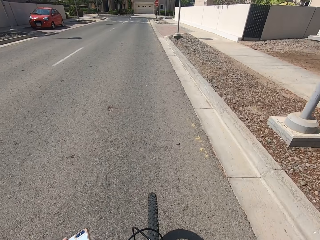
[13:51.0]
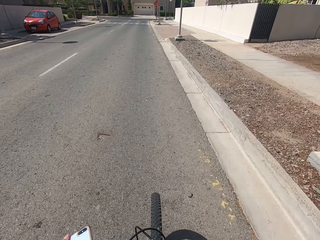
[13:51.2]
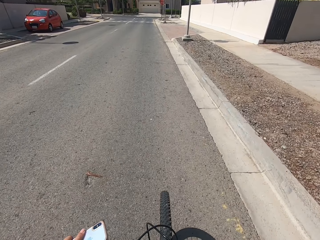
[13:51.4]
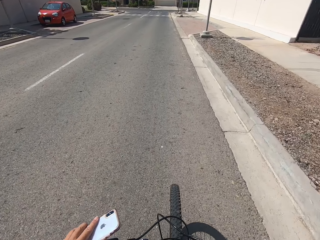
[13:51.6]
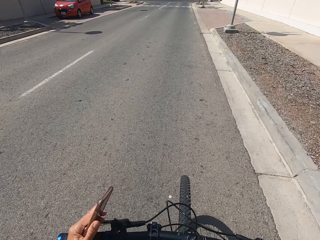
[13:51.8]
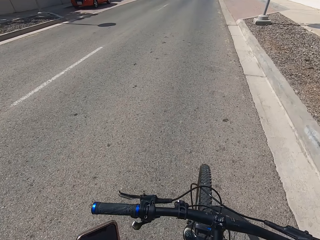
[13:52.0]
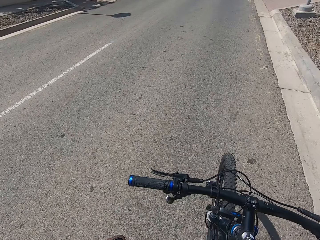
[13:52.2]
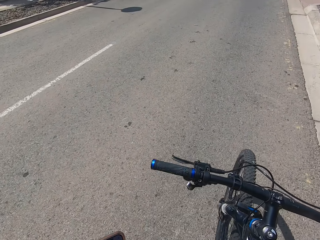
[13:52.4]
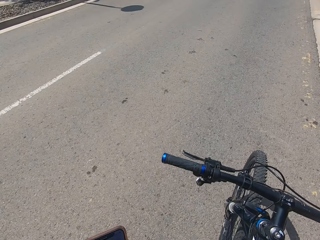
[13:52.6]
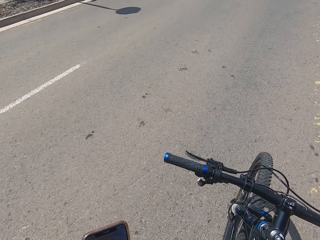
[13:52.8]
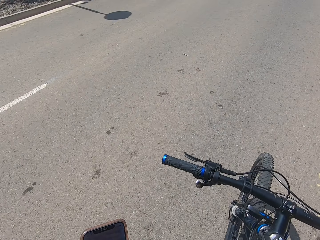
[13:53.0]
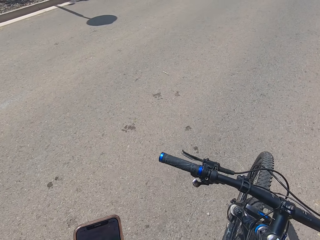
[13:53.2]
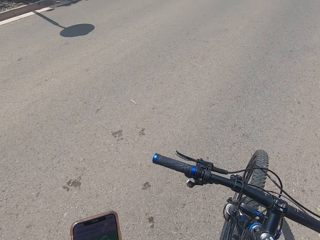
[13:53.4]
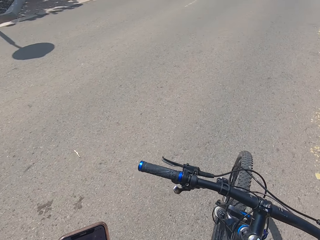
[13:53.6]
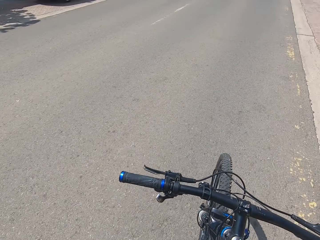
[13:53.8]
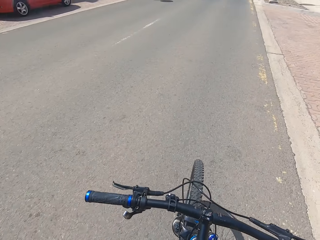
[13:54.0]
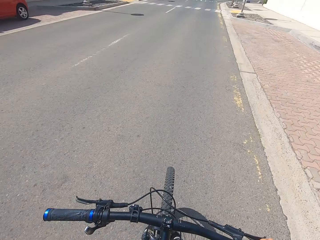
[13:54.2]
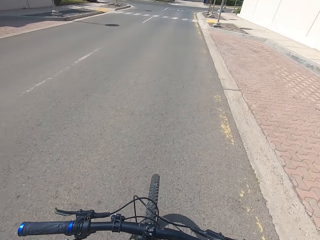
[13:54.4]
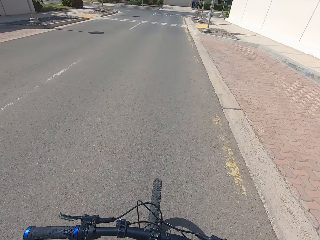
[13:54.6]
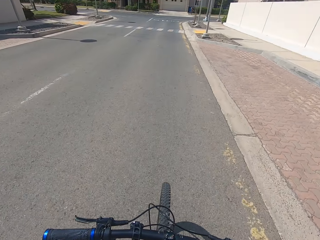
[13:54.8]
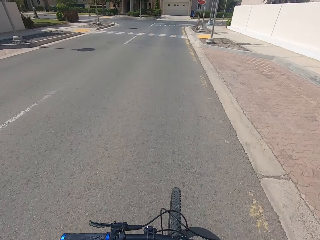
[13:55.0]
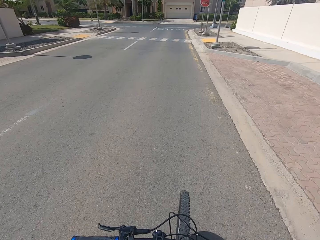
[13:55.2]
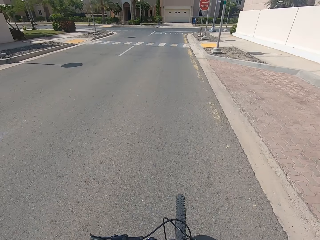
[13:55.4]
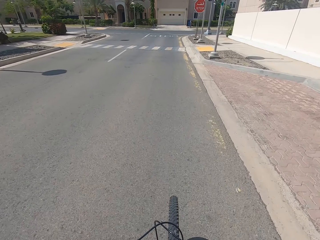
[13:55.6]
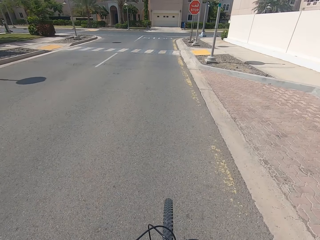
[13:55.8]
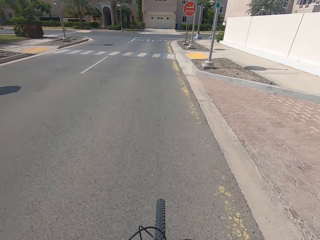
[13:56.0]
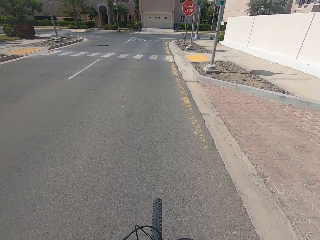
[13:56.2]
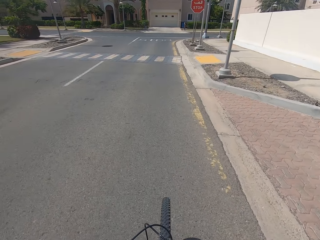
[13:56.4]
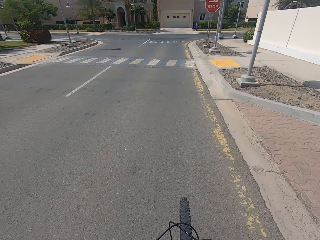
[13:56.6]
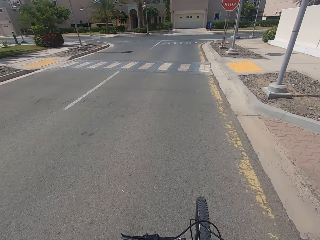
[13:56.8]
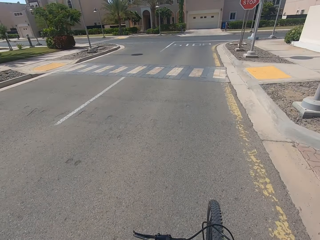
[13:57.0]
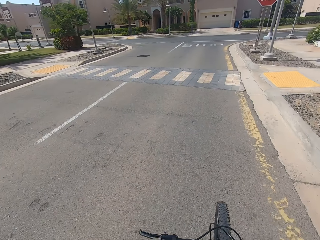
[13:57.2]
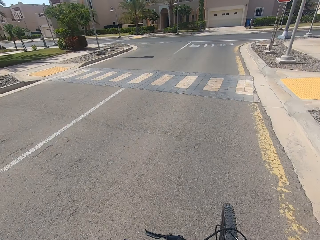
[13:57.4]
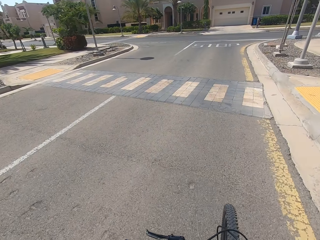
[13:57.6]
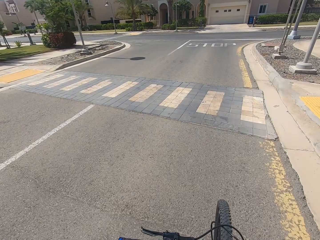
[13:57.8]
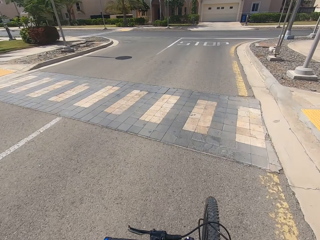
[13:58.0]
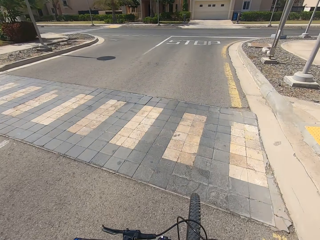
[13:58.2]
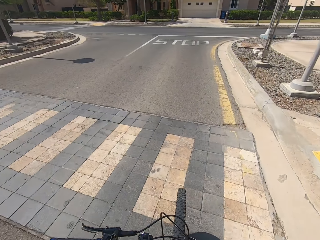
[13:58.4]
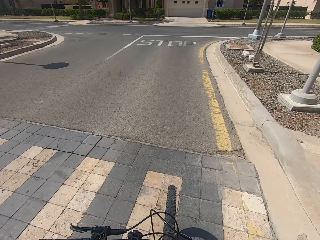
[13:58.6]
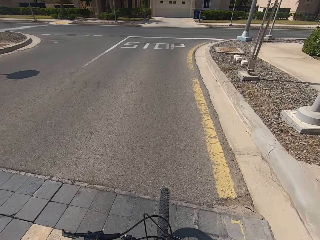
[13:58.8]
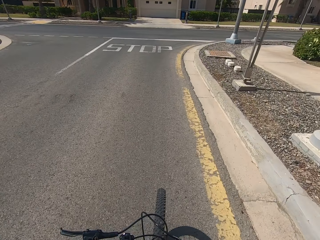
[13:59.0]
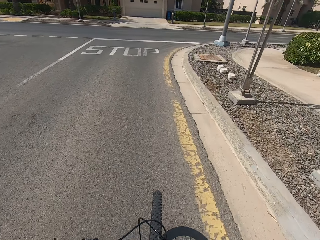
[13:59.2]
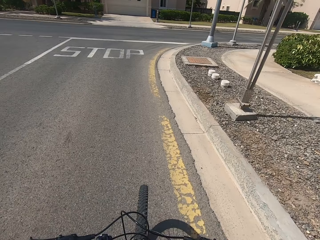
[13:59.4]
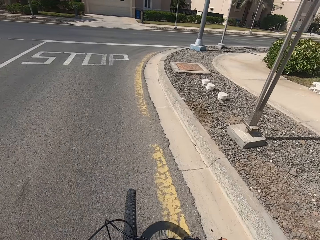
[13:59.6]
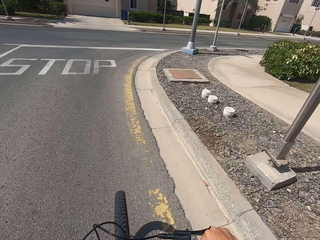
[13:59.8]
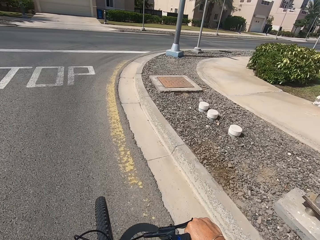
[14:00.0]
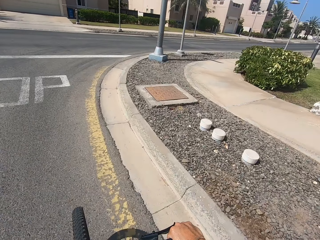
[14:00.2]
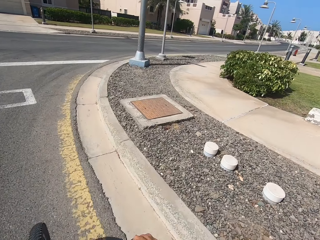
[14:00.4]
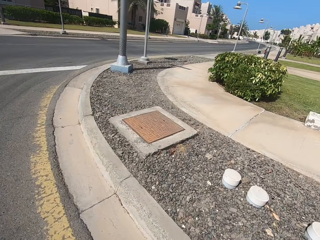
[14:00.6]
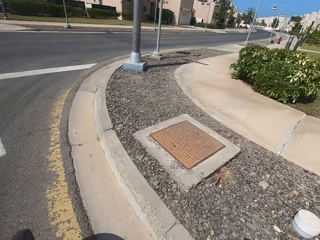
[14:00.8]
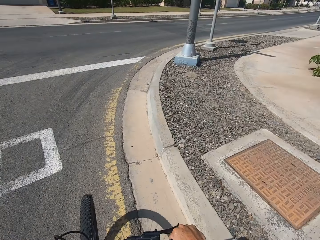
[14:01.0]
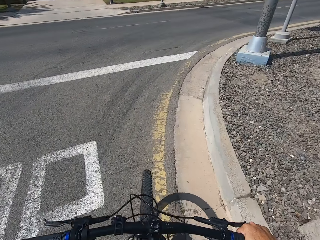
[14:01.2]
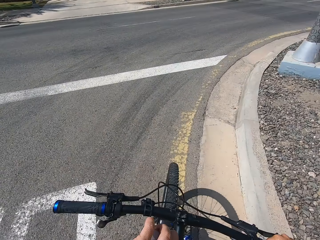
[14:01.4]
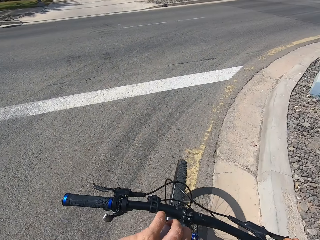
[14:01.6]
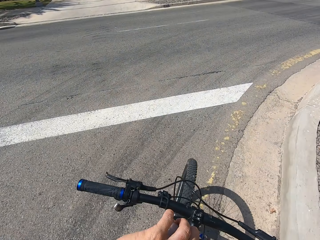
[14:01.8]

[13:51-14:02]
The camera wearer looks at the phone. They cycle.

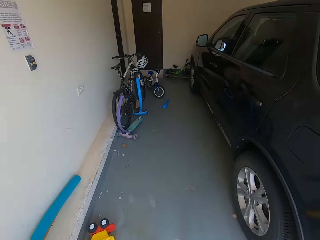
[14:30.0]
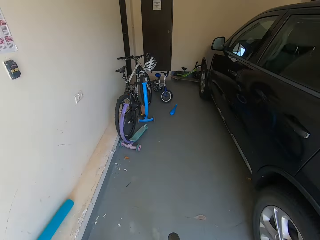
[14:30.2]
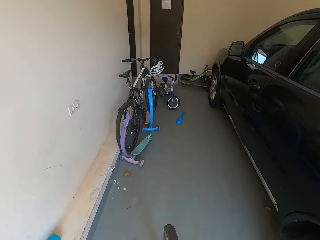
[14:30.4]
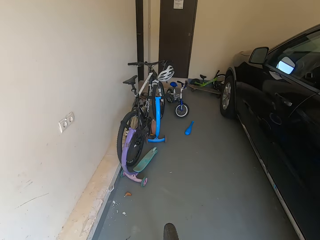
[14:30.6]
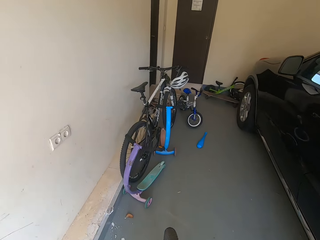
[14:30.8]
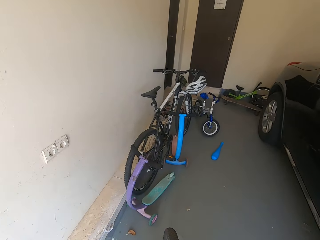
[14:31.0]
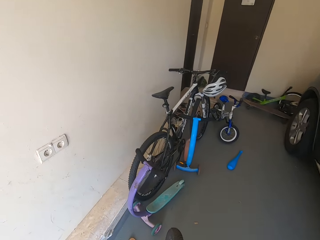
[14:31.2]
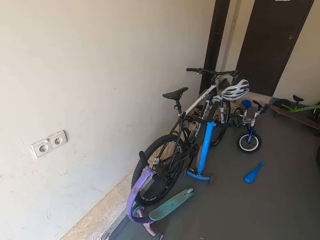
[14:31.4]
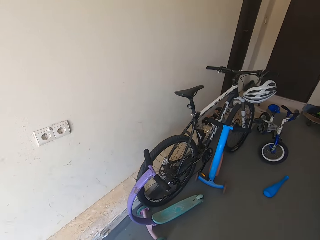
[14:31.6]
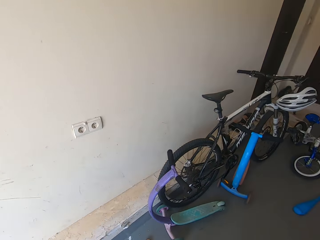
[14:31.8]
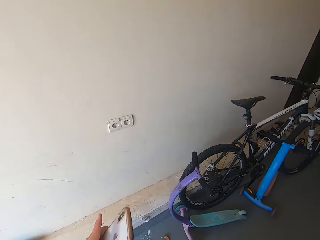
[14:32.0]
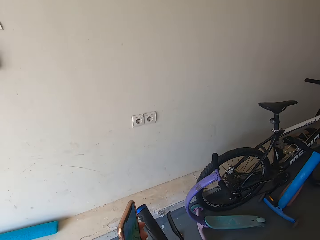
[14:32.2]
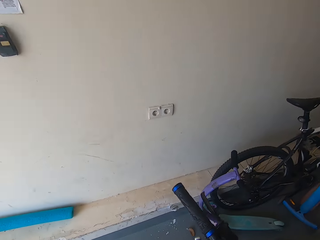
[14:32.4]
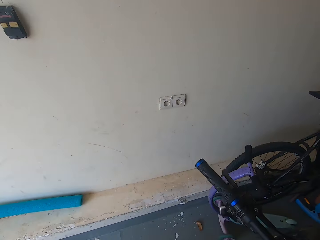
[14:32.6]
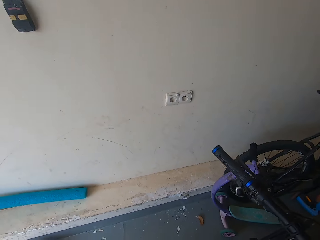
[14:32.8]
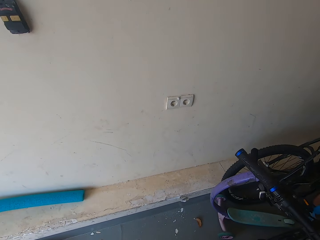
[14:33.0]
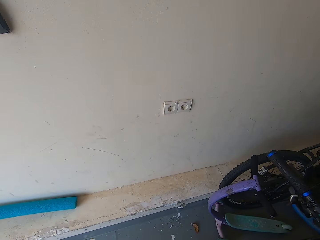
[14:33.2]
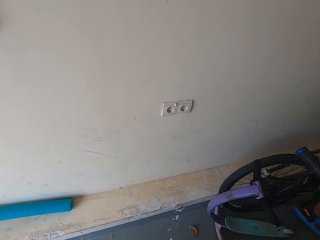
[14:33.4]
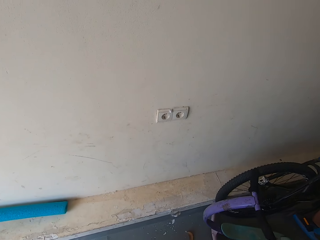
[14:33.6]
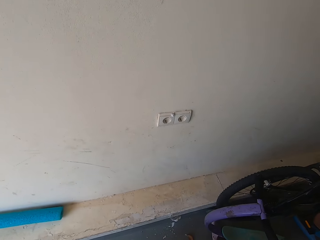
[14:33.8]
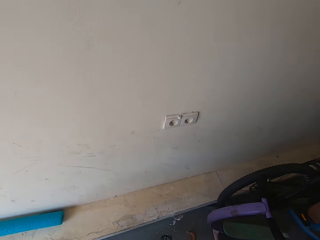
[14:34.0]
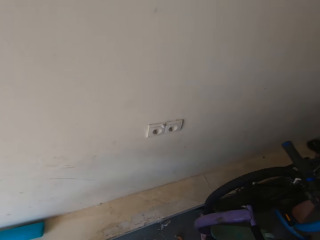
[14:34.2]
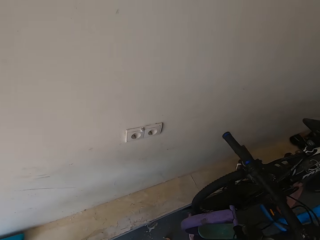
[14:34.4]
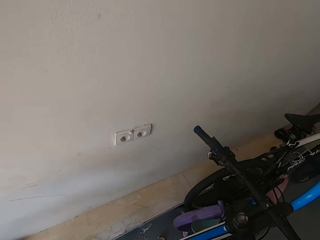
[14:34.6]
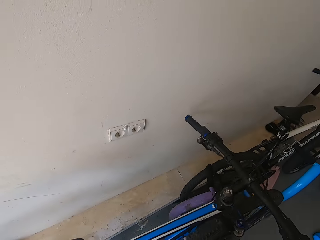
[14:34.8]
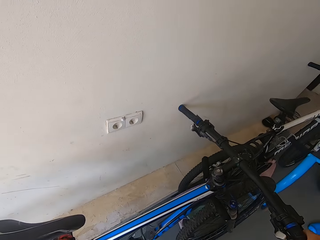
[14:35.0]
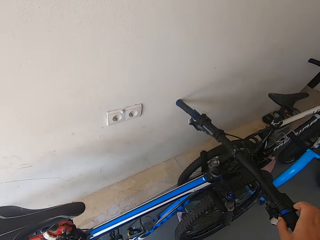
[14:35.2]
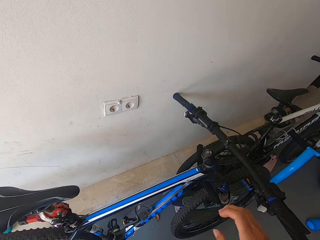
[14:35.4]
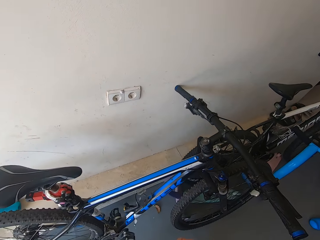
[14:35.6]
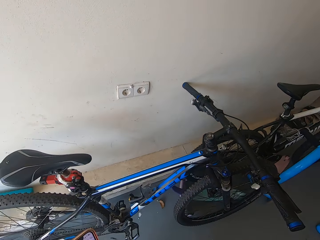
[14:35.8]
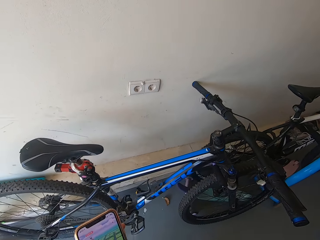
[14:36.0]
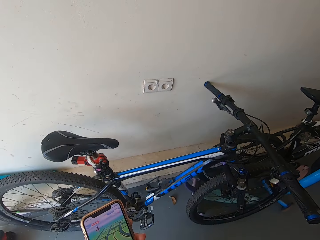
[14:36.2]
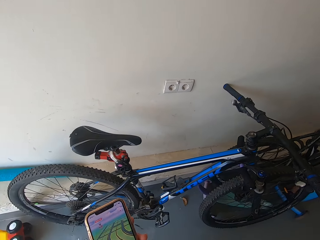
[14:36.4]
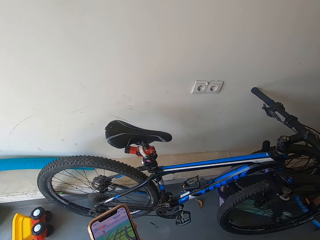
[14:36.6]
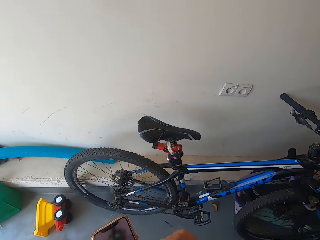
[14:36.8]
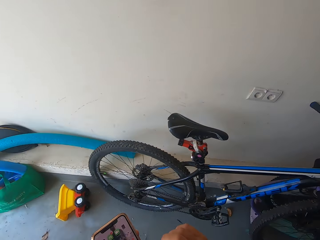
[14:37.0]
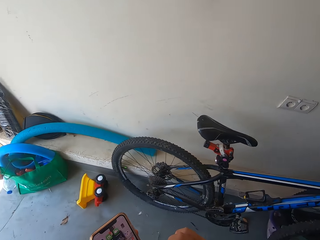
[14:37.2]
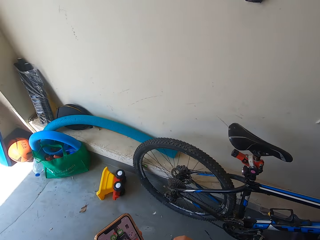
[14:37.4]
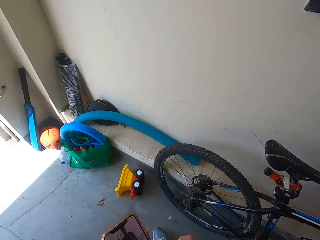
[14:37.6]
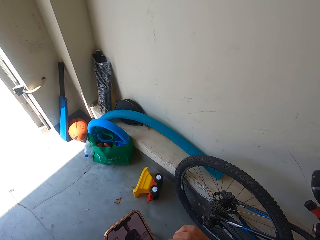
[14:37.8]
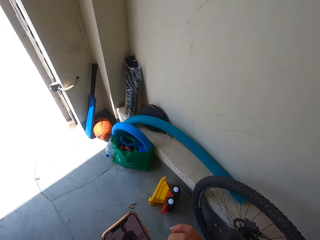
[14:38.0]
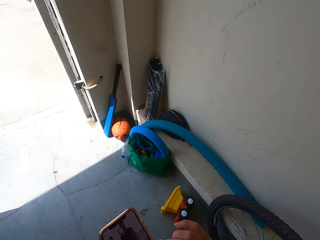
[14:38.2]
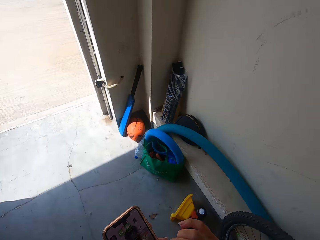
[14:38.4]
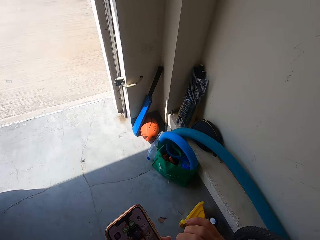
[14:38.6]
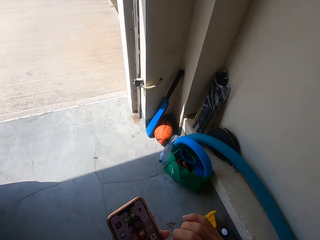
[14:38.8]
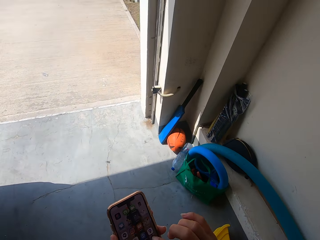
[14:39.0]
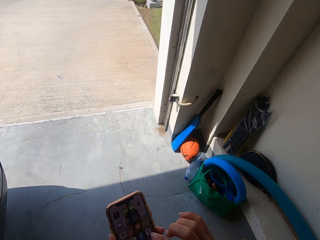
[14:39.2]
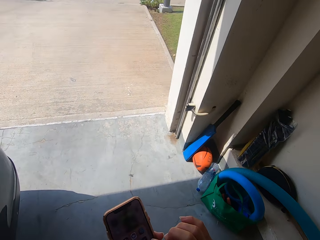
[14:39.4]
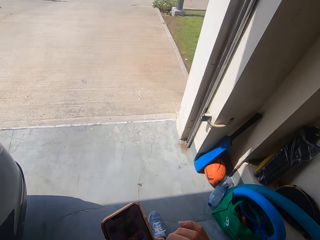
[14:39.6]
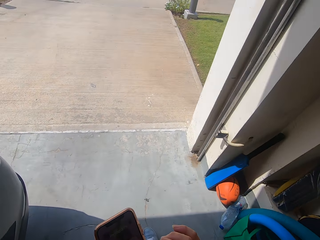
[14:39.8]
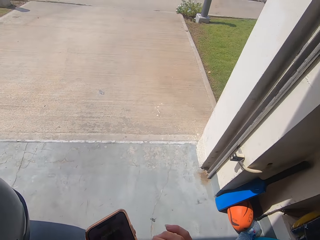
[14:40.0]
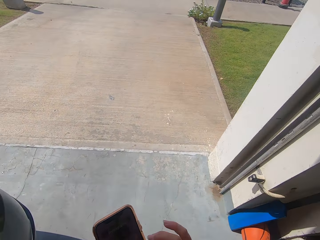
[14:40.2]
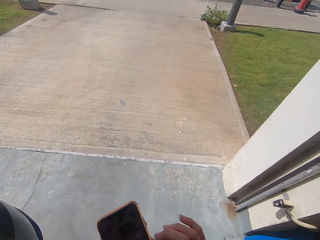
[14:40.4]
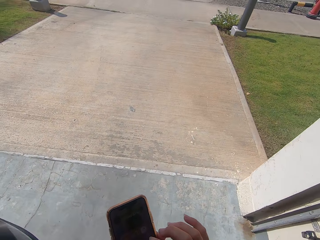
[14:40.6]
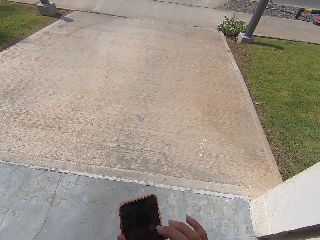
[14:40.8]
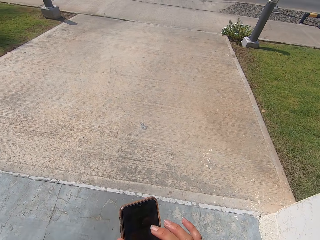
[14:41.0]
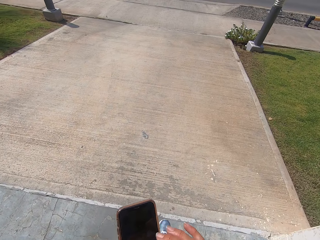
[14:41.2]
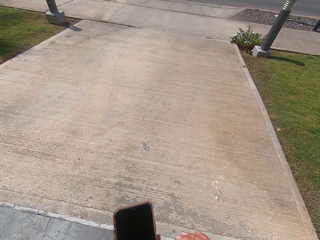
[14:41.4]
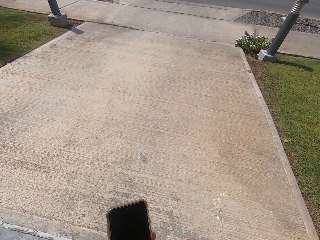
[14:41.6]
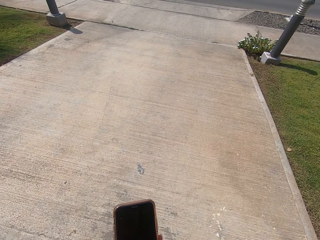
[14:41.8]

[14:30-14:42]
The camera wearer enters a garage. They stop the bicycle. They put the bicycle aside. They look at the phone. They walk away.
